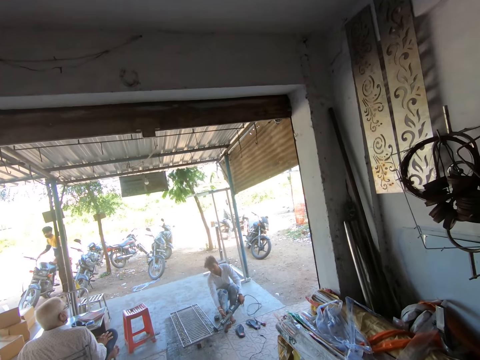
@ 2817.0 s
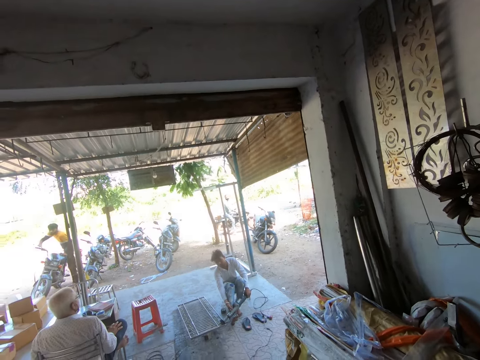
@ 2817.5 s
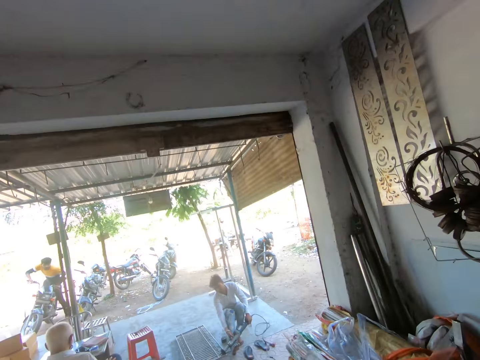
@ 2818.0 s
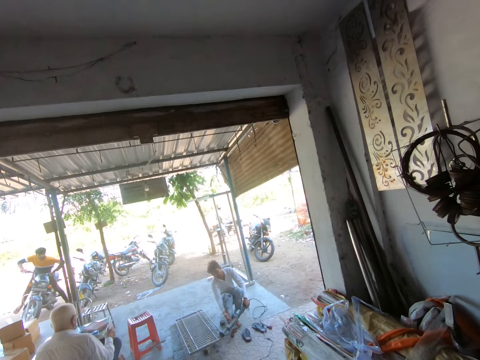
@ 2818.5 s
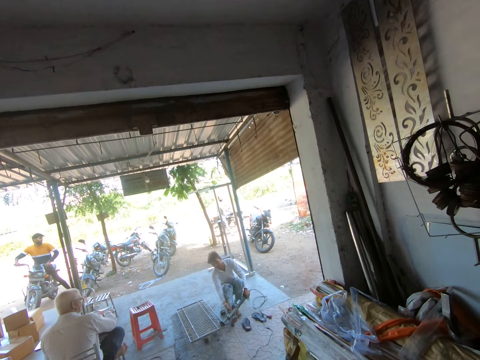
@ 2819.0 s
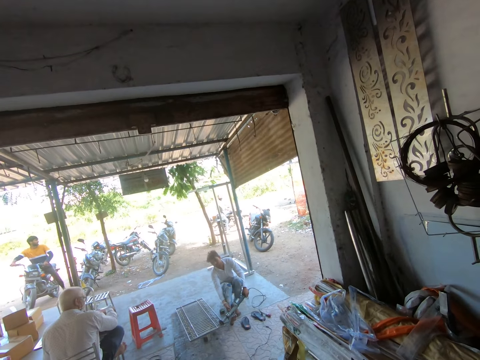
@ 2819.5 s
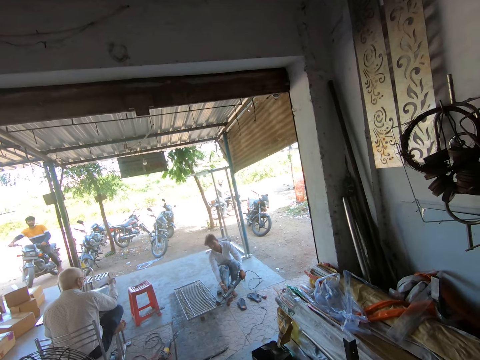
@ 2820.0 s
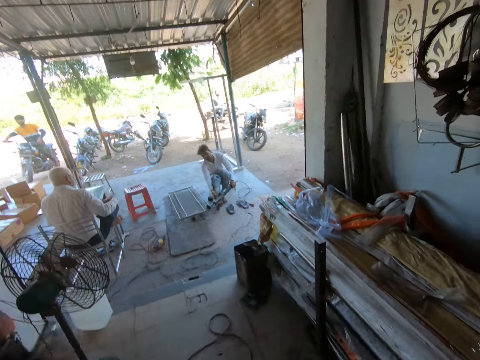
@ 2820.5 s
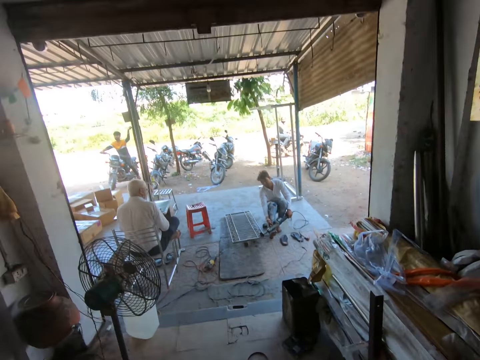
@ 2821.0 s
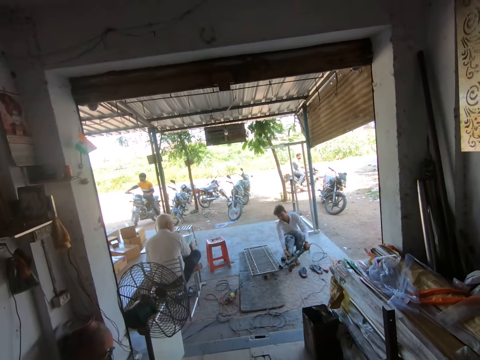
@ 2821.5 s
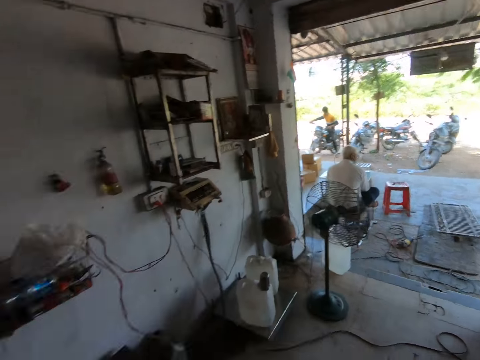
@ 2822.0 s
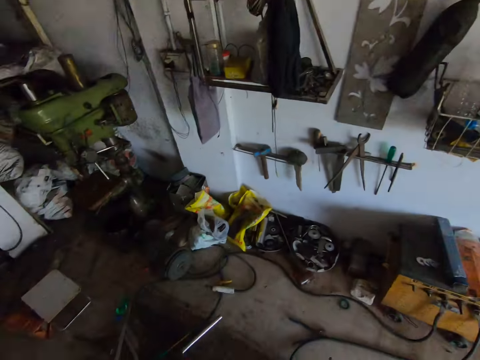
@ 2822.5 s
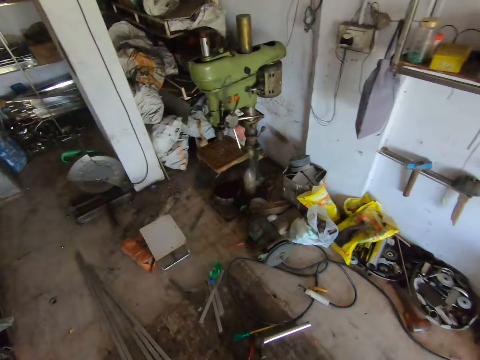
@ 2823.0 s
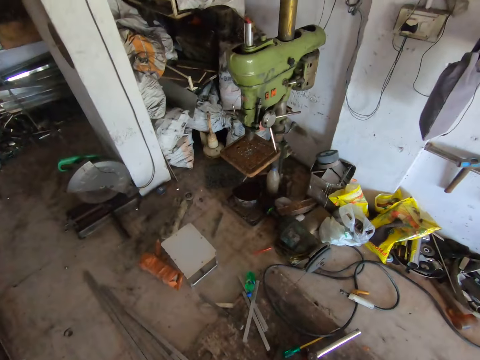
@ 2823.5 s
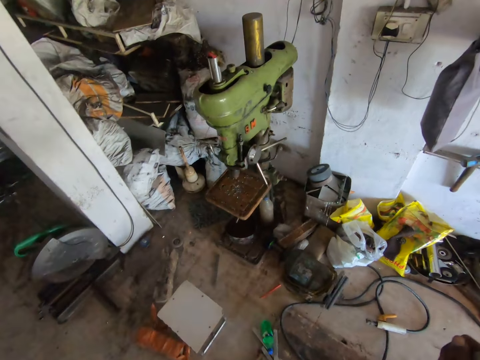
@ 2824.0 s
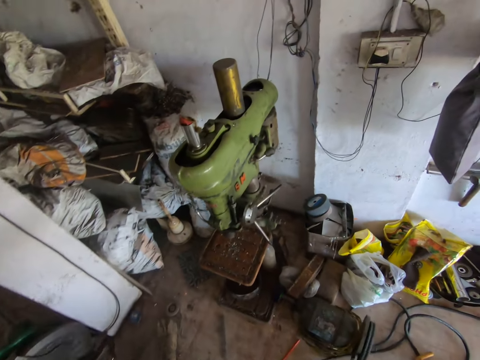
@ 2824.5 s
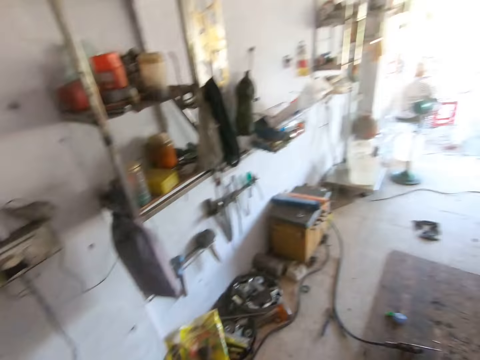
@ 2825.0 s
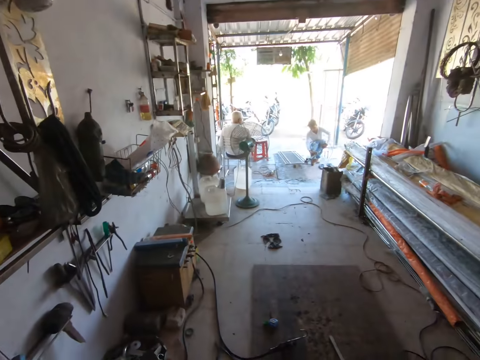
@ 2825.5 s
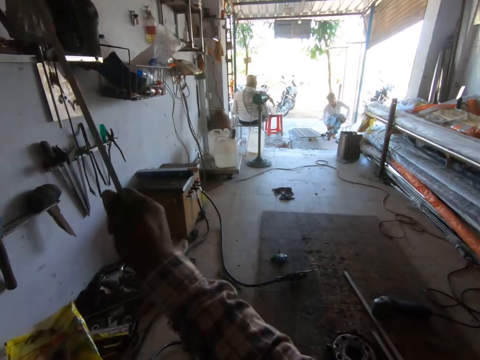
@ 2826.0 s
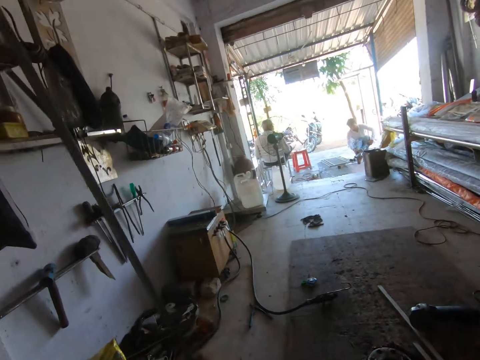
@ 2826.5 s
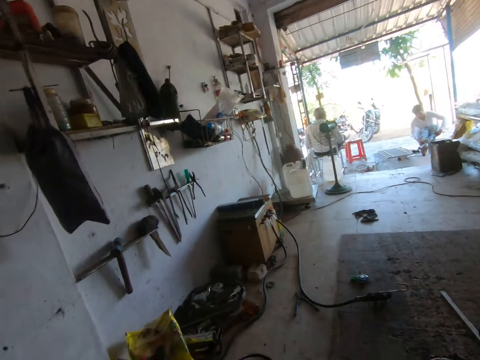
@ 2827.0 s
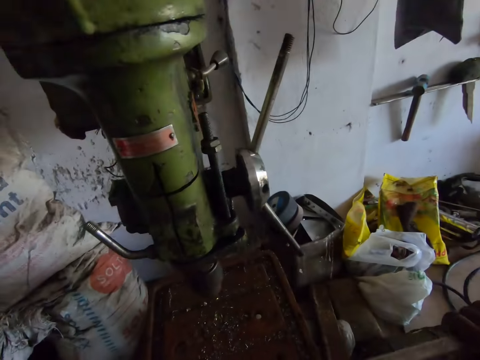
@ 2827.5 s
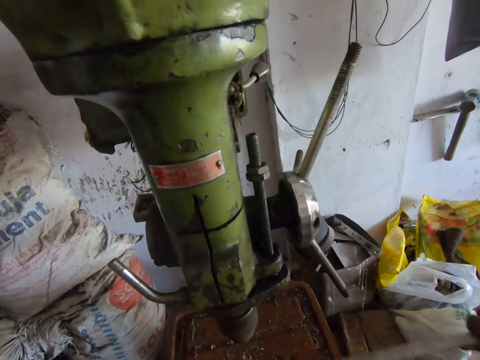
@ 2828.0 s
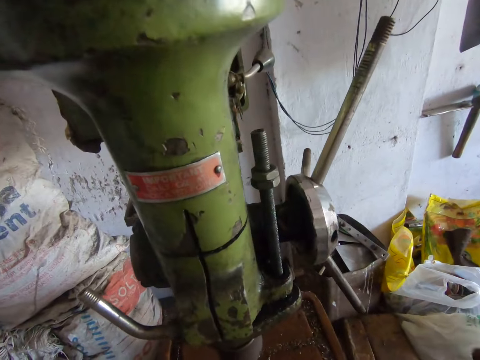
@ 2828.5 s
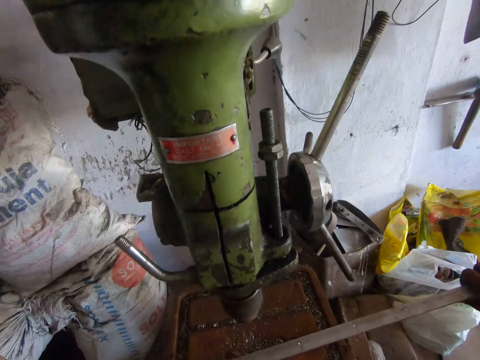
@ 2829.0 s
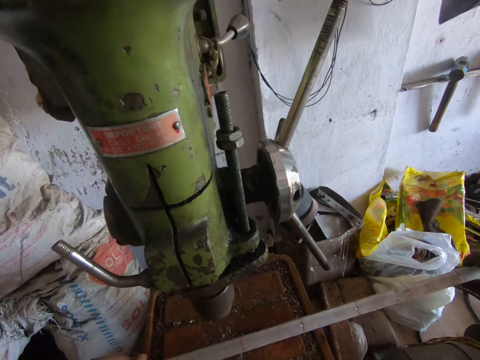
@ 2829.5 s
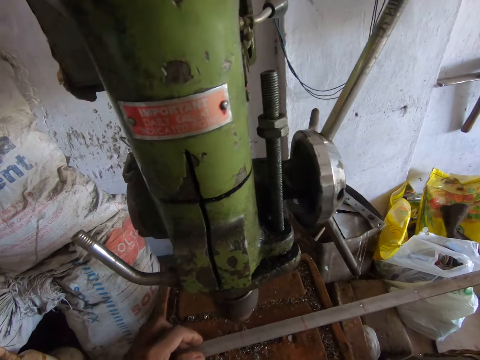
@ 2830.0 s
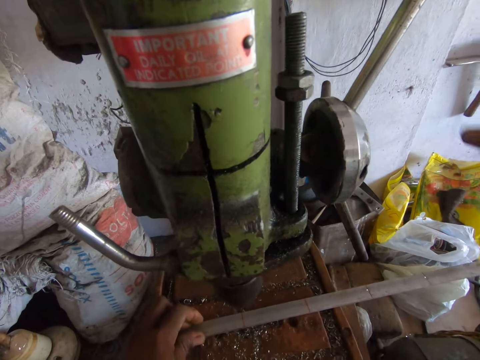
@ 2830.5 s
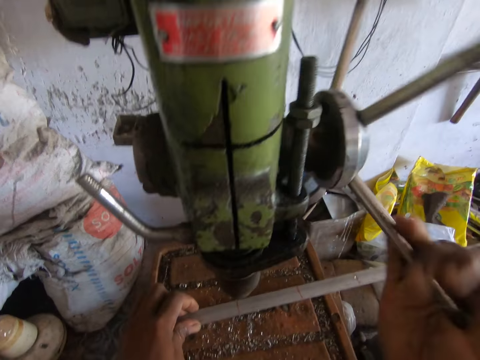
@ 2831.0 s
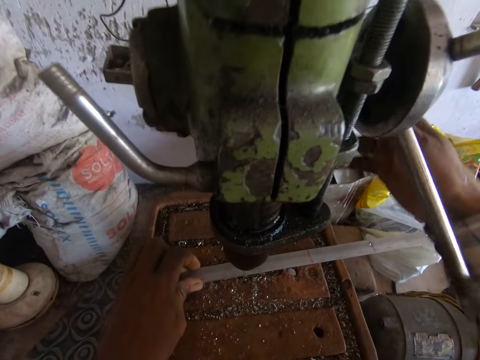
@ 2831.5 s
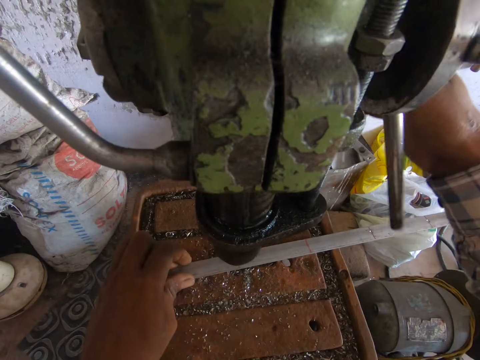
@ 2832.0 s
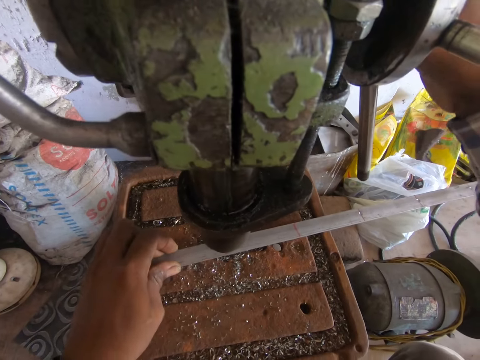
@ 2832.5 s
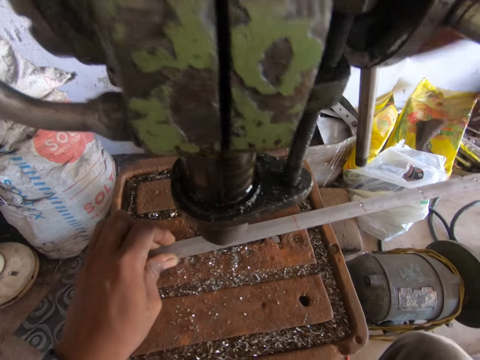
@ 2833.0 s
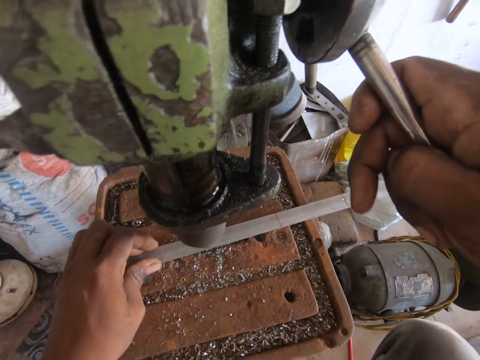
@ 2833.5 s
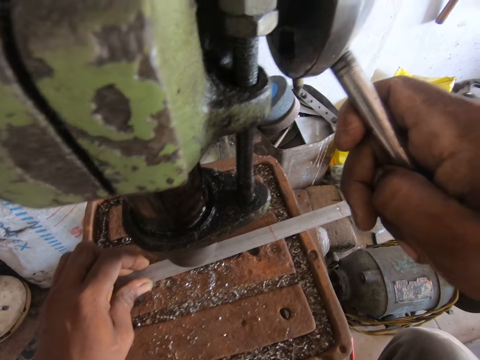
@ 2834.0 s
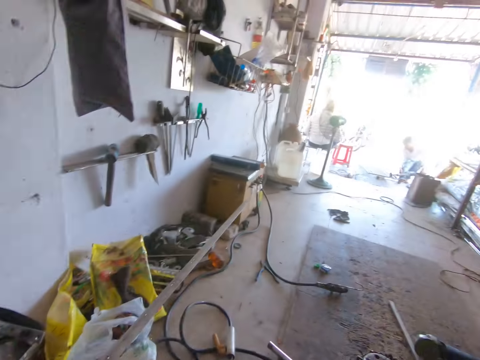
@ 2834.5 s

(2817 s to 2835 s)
A man touches a bike with his right hand. The camera wearer walks towards the drill press. He moves the aluminium rod on a table with both hands. He drills the aluminium rod using the drill press with his right hand.

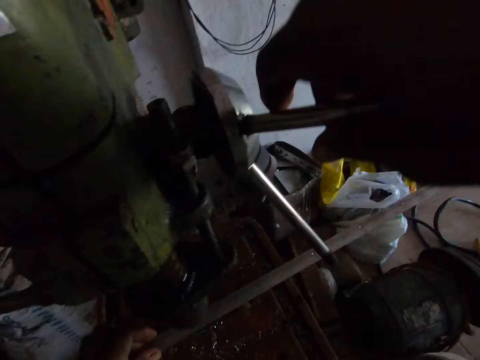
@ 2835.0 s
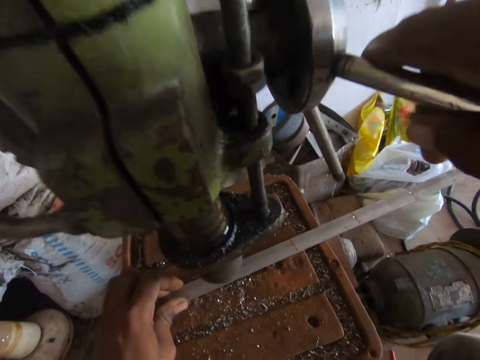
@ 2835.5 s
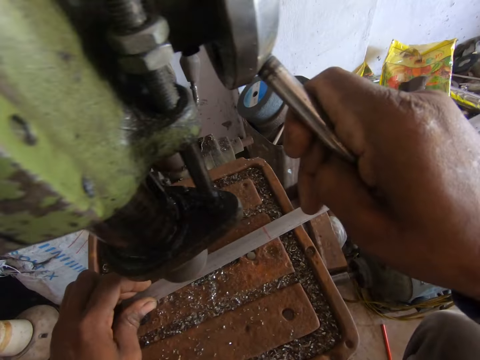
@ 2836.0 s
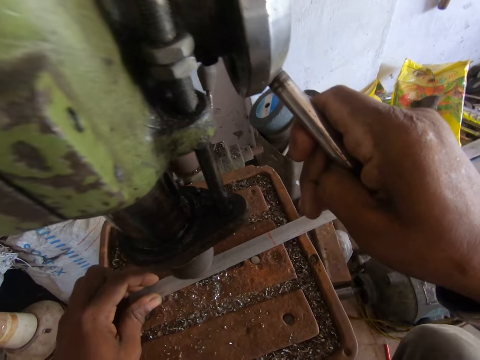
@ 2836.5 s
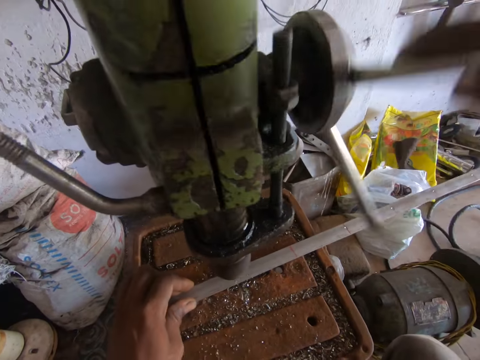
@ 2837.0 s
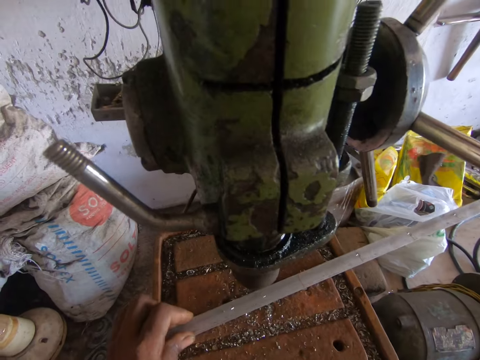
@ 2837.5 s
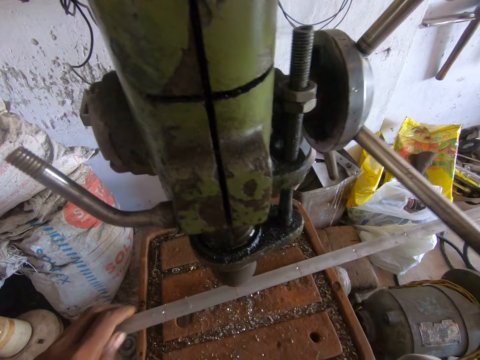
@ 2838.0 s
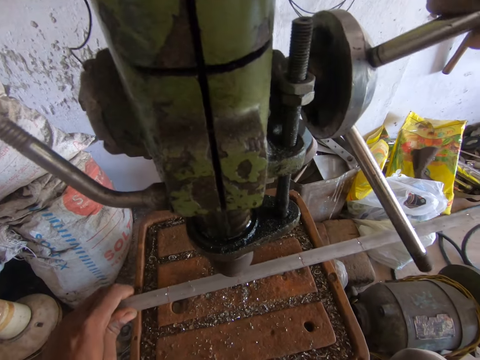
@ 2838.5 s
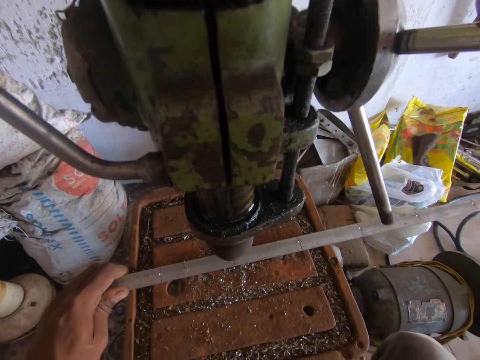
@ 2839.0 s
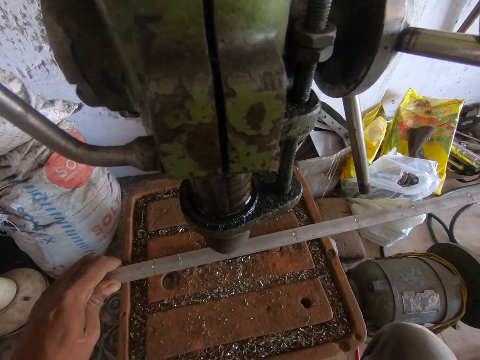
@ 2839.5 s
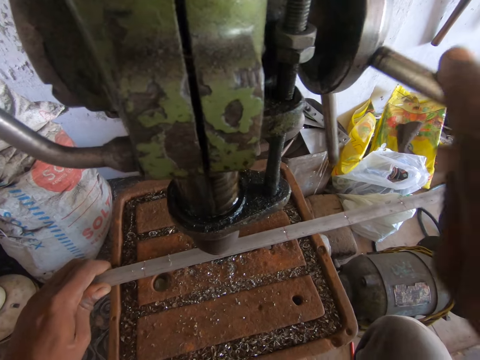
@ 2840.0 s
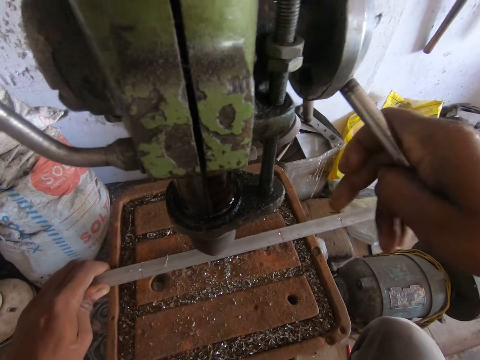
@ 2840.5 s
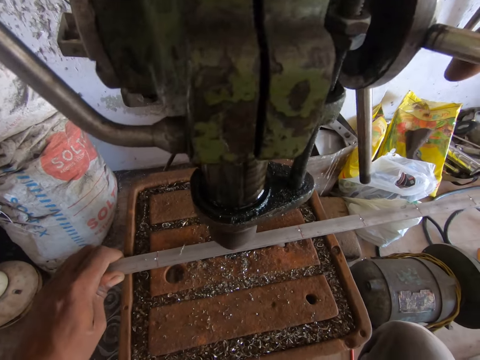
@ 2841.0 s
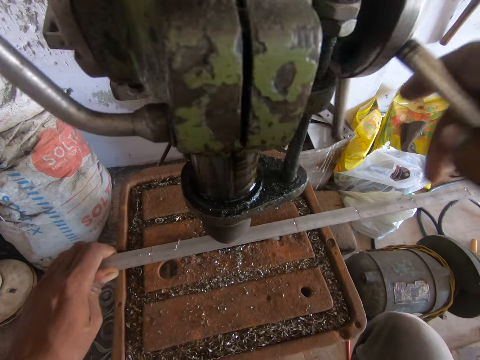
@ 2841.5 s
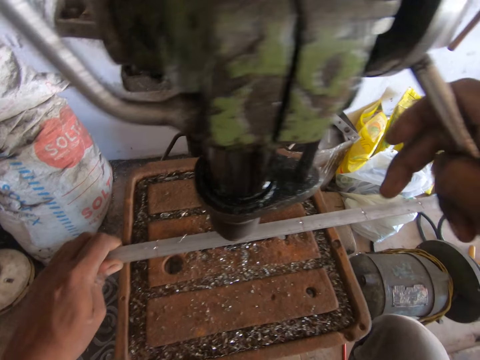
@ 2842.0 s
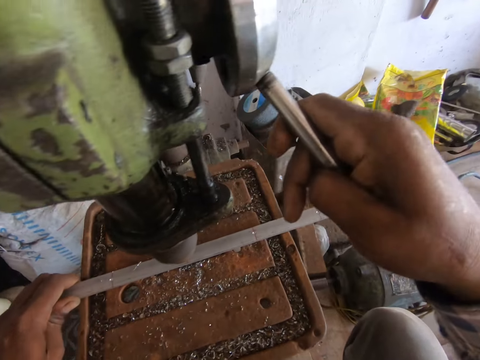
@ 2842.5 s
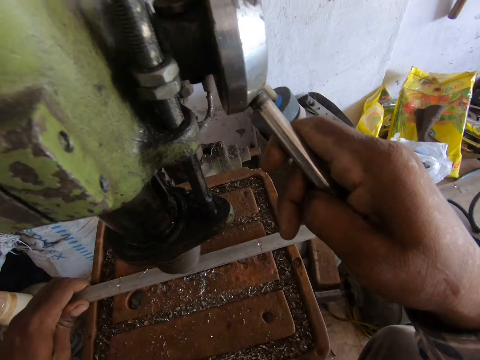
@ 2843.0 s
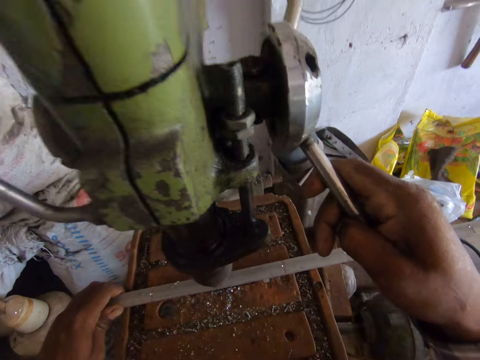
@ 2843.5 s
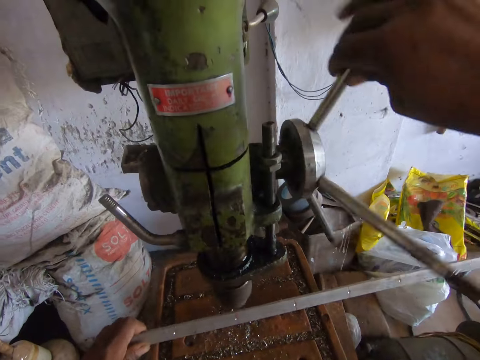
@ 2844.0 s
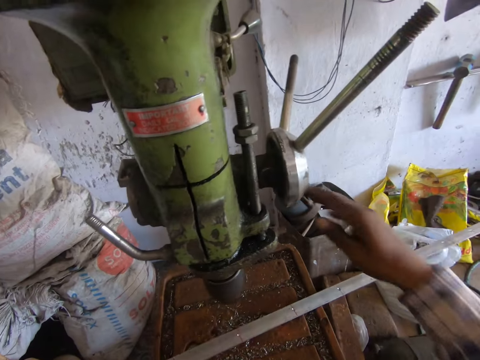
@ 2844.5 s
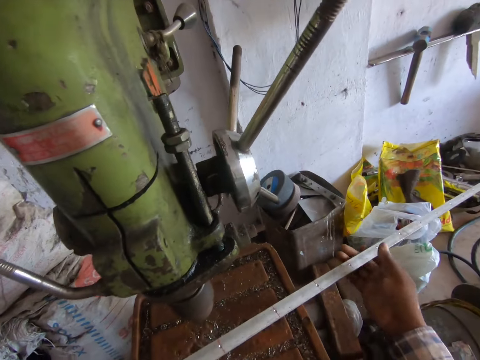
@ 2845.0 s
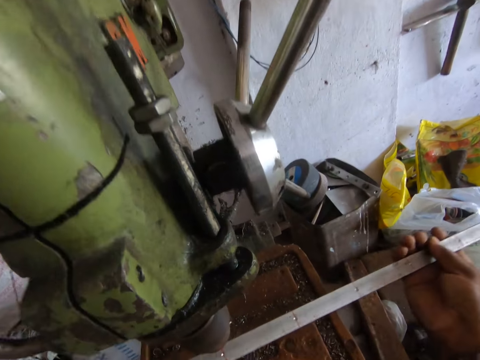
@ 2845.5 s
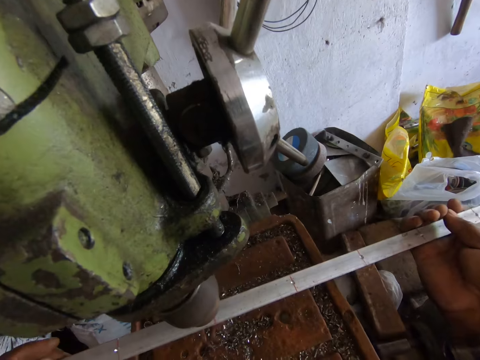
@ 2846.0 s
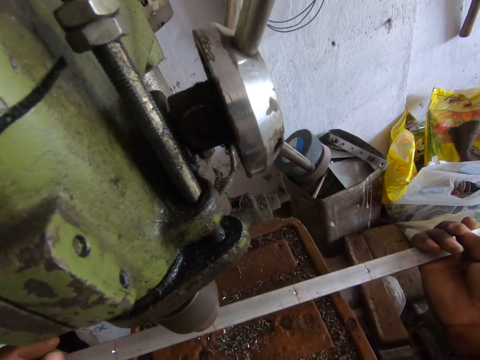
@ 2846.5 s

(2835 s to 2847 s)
The camera wearer holds the aluminium rod with both hands.
